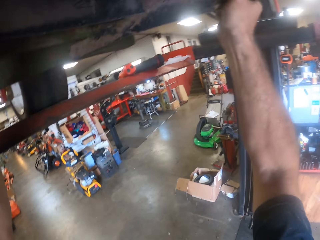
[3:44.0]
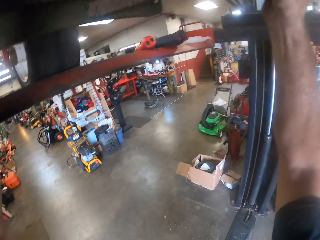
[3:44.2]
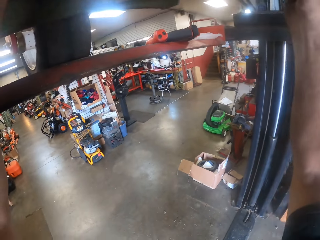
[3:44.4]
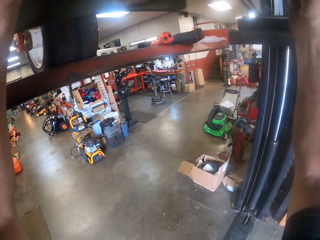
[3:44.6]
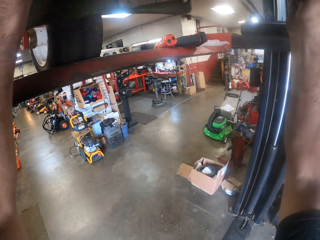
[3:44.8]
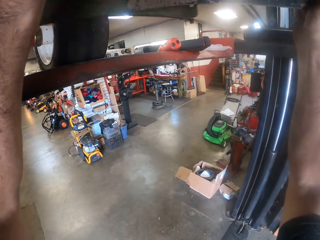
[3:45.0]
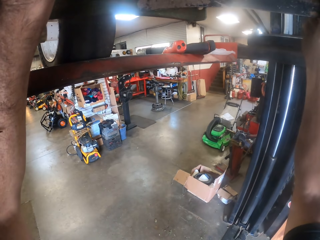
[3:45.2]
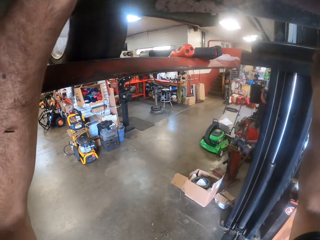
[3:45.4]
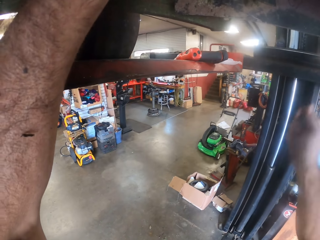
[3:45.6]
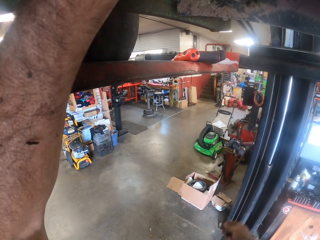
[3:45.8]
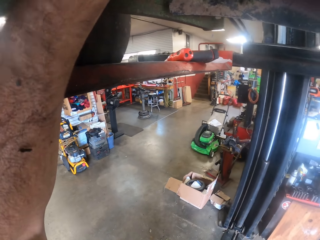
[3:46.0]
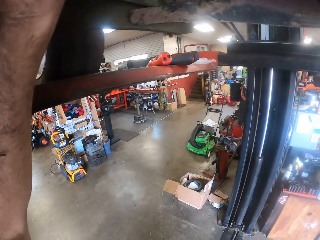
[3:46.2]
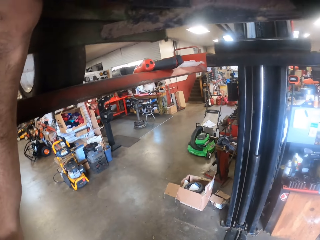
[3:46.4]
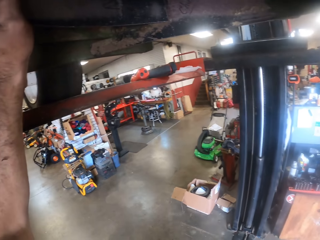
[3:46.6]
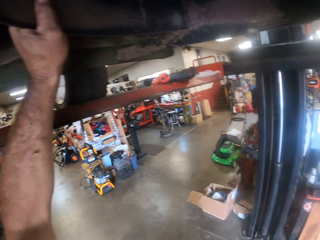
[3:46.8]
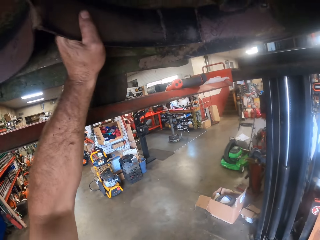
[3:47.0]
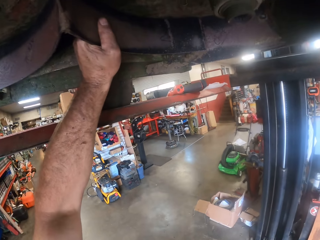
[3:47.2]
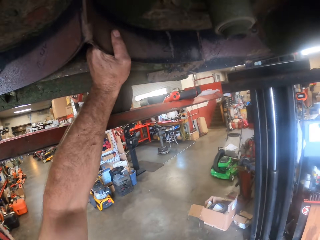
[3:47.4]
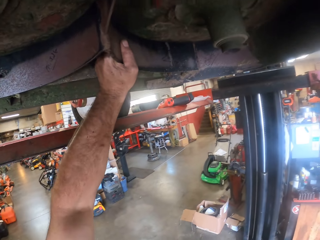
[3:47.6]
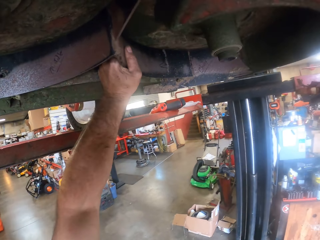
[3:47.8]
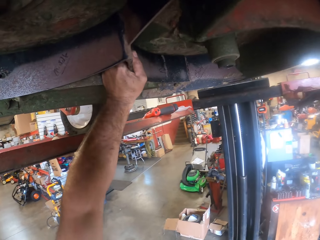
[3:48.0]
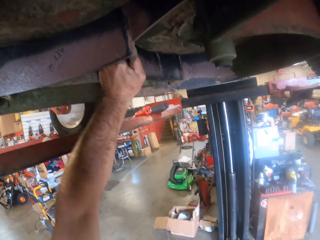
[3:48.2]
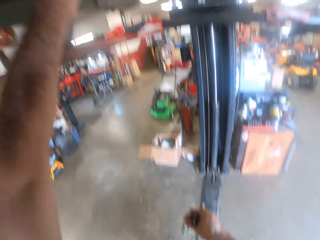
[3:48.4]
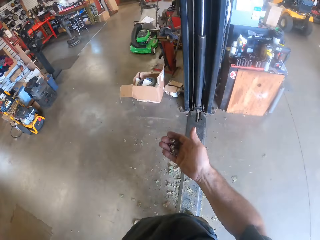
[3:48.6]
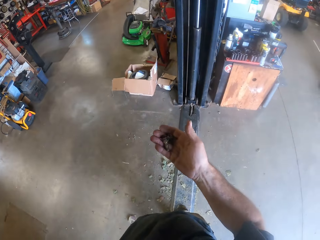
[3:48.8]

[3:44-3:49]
The camera wearer removes his right hand from underneath the lawn mower. He holds the spare in place.

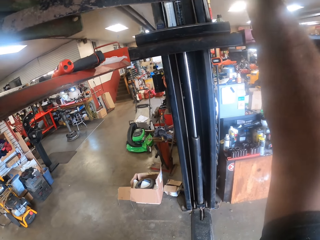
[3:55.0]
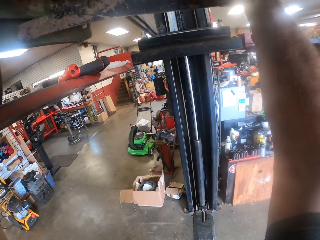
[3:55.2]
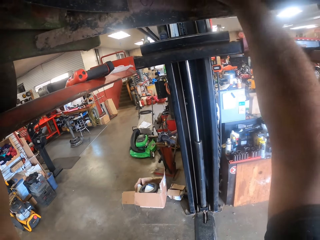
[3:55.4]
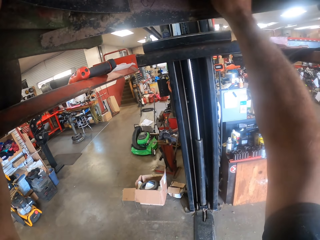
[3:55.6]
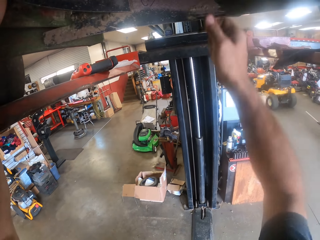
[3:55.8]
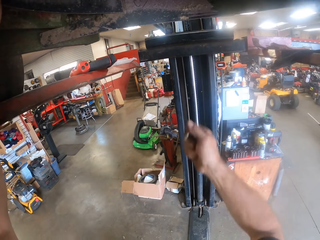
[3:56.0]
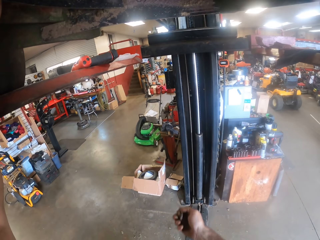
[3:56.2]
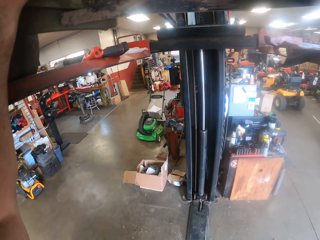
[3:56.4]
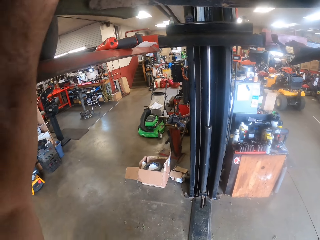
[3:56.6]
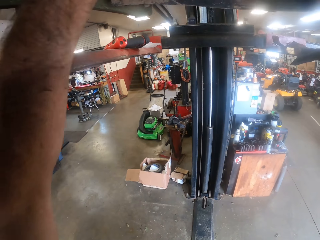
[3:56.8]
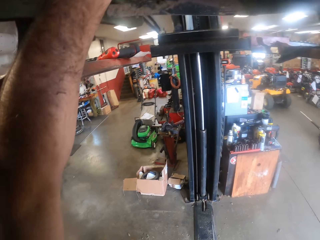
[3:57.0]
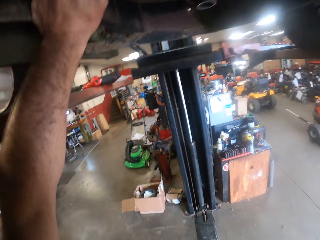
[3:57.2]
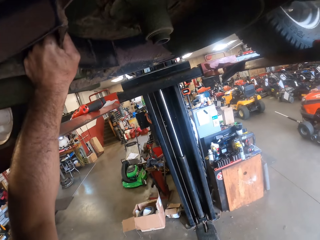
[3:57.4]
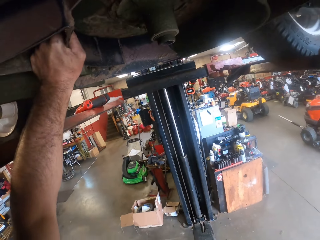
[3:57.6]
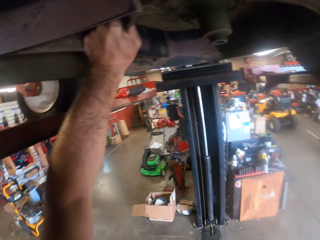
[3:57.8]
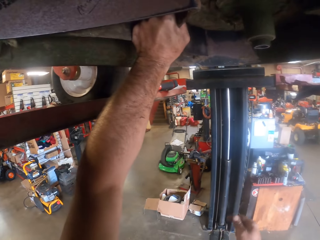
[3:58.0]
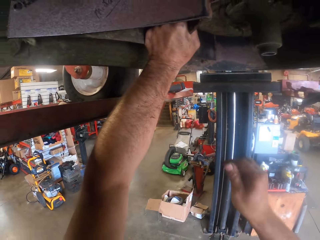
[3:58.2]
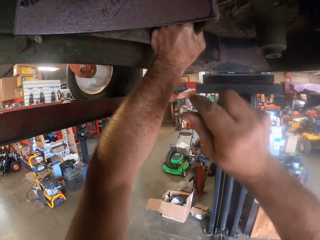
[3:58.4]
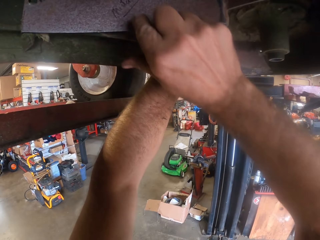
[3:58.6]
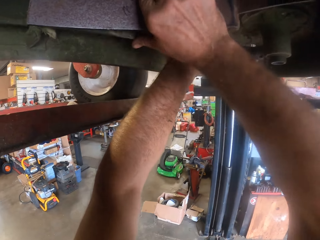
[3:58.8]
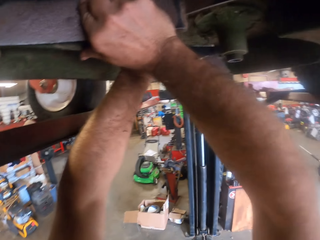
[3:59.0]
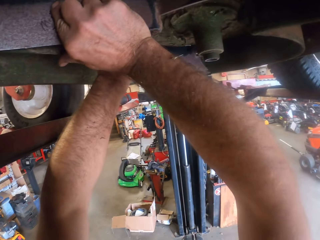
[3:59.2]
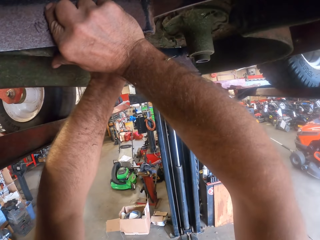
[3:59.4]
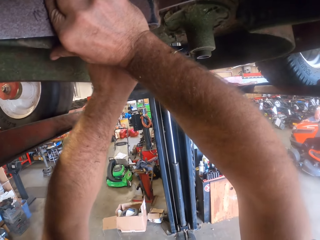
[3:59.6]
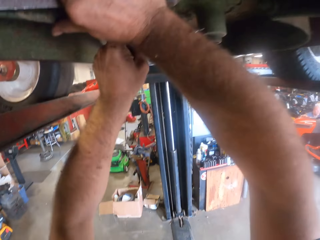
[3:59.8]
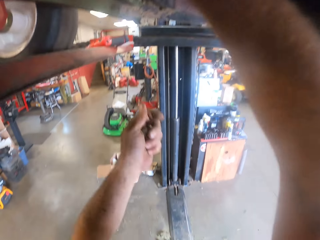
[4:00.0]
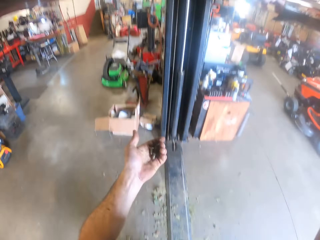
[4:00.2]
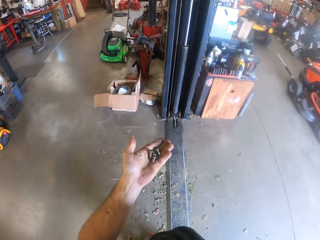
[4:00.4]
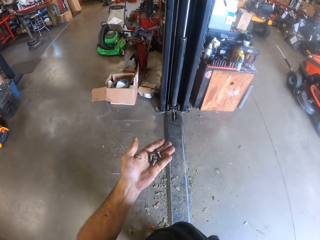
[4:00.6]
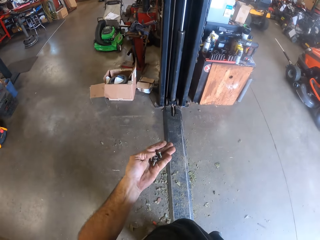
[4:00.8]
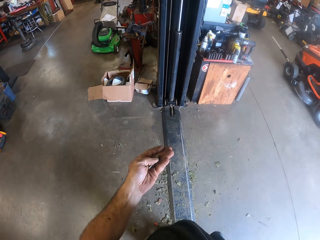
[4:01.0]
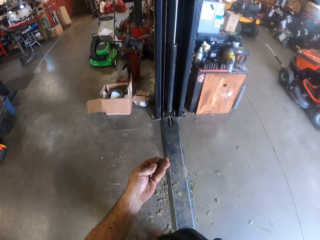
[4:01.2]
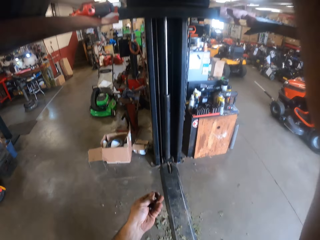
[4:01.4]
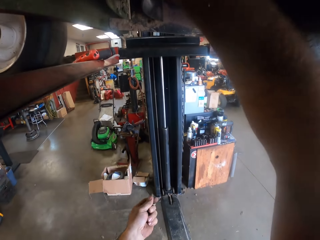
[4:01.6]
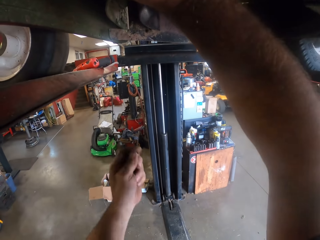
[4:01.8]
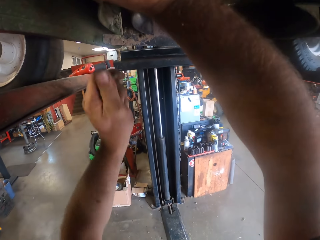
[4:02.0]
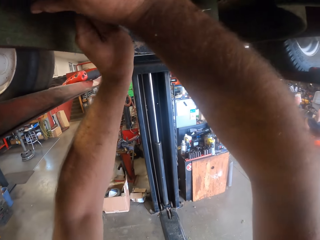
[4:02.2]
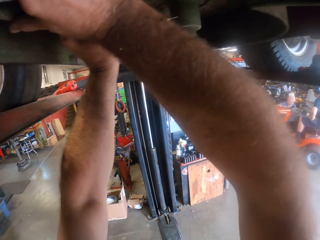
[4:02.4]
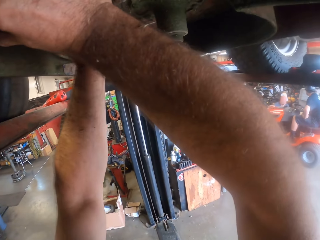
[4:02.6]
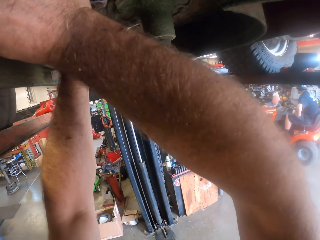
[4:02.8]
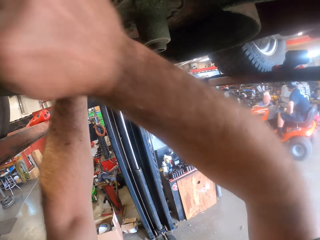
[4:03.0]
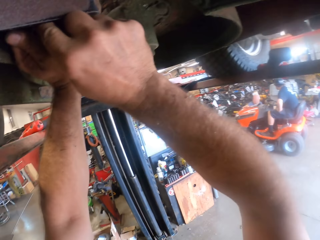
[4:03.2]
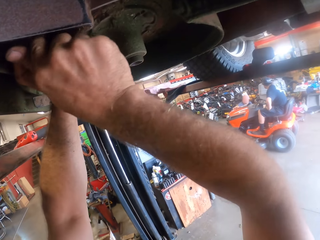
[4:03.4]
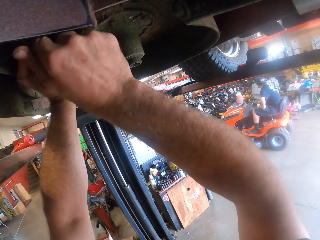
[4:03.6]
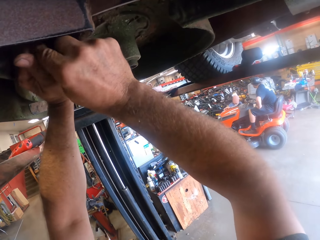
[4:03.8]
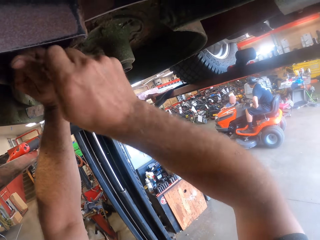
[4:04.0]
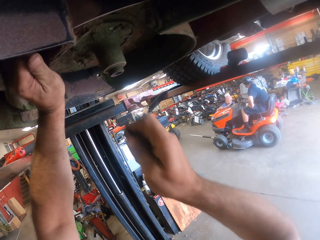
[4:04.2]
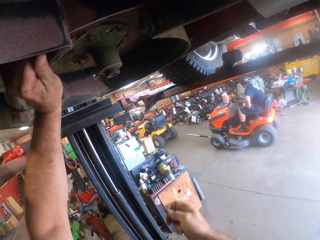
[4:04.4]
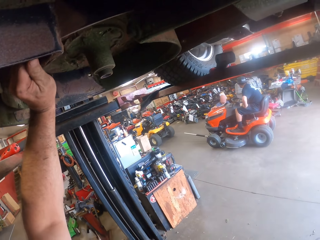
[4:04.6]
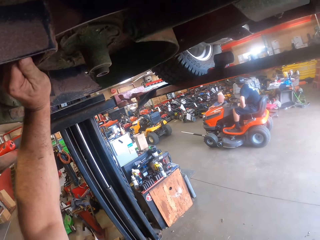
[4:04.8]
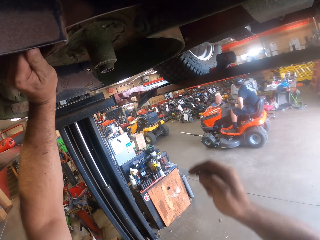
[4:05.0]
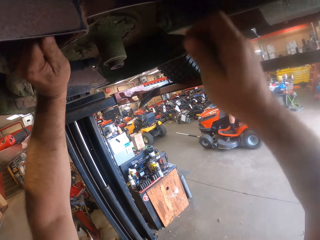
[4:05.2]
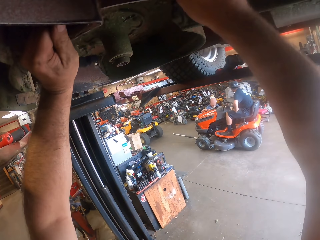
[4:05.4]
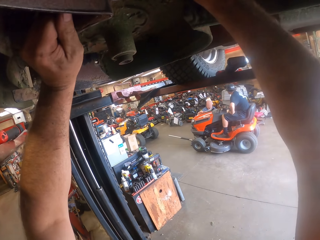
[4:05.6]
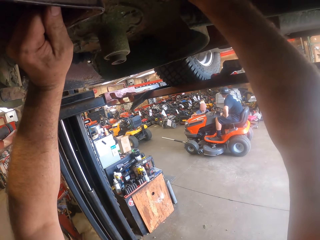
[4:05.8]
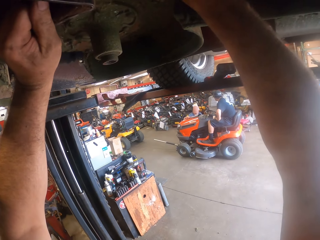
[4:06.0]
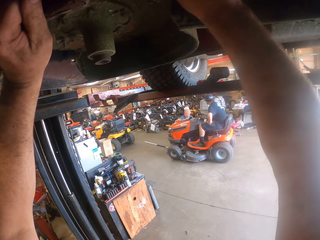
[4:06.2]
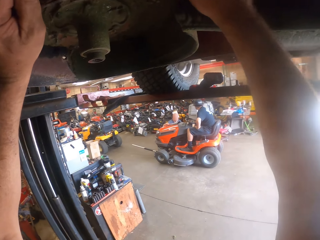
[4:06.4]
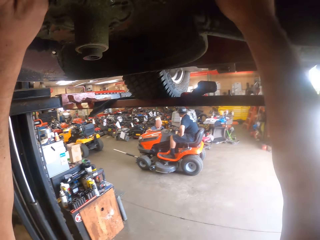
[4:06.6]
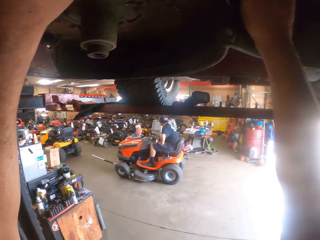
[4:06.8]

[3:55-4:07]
The camera wearer removes his right hand from underneath the lawn mower. He holds the part in place with both hands. He removes his left hand from underneath the lawn mower. He holds nuts and bolts in hand. He attaches a bolt to the part with his left hand. He holds the part in place with both hands. He removes his right hand from underneath the lawn mower. He attaches a bolt to the part with his right hand.

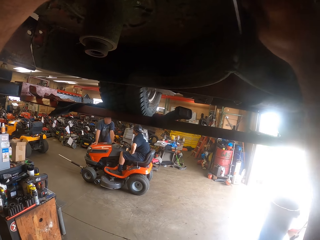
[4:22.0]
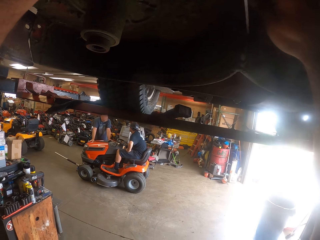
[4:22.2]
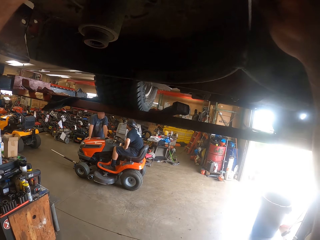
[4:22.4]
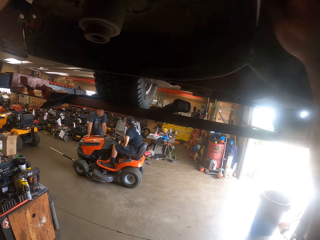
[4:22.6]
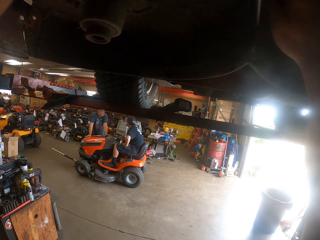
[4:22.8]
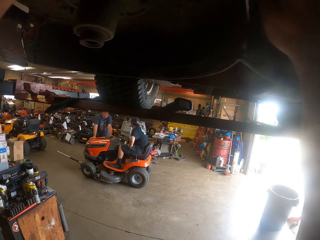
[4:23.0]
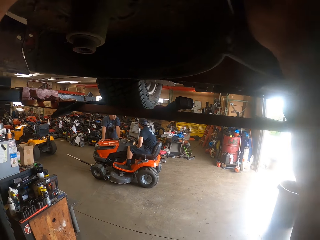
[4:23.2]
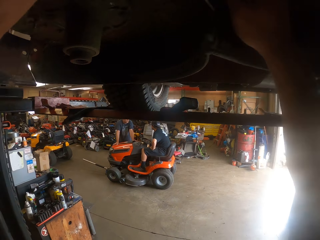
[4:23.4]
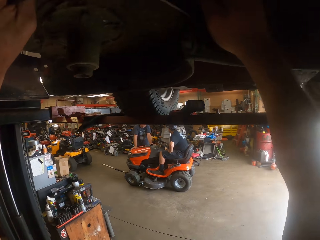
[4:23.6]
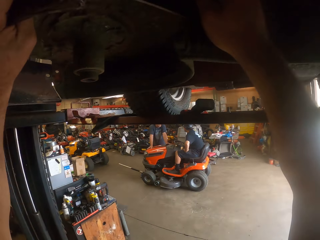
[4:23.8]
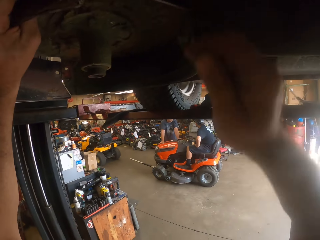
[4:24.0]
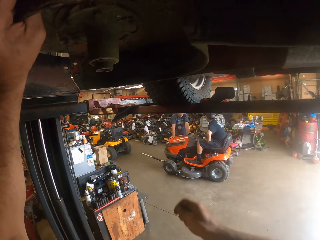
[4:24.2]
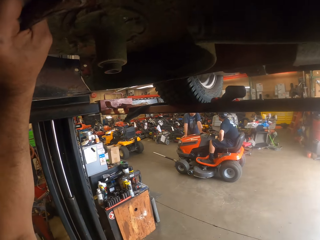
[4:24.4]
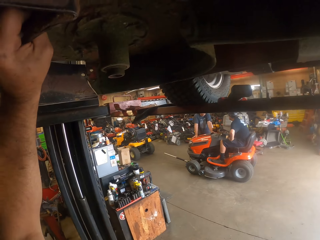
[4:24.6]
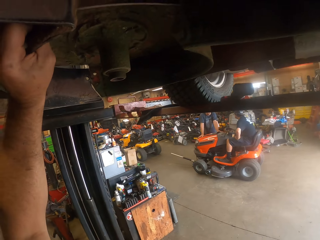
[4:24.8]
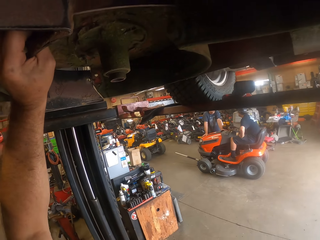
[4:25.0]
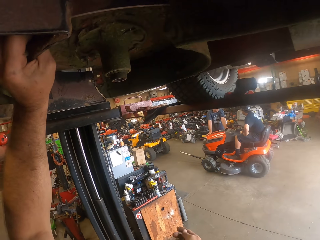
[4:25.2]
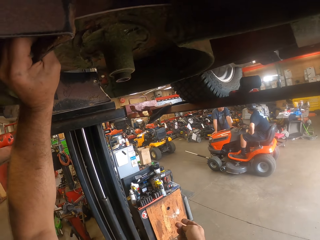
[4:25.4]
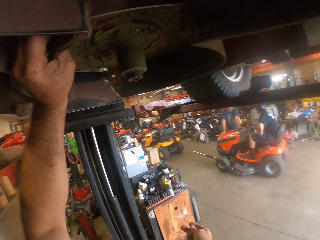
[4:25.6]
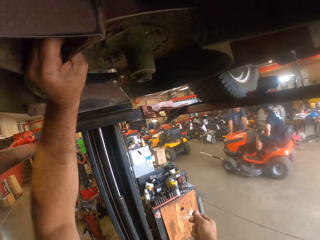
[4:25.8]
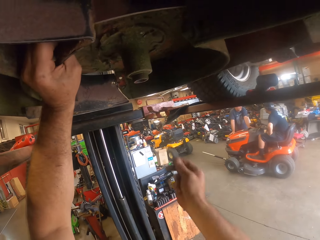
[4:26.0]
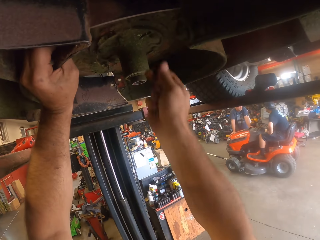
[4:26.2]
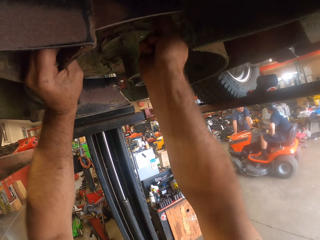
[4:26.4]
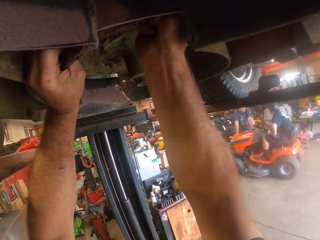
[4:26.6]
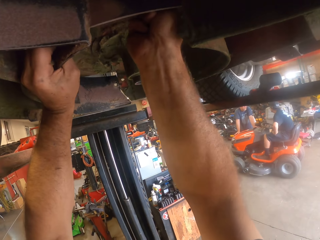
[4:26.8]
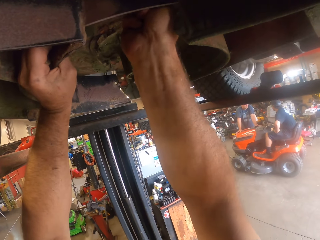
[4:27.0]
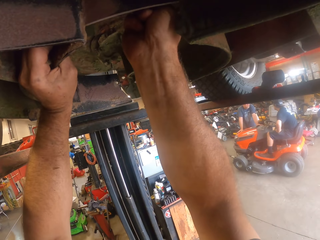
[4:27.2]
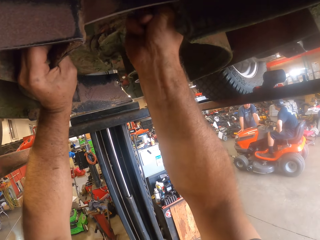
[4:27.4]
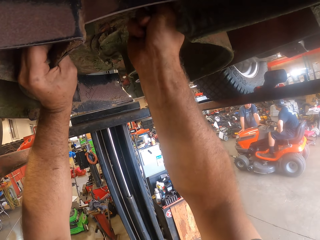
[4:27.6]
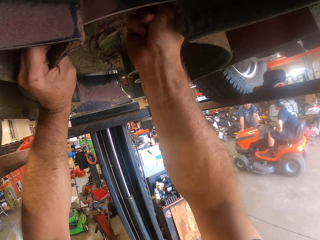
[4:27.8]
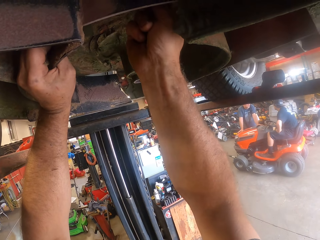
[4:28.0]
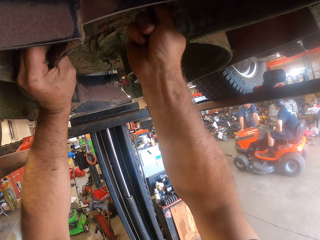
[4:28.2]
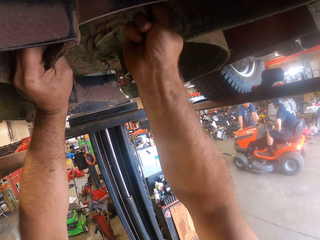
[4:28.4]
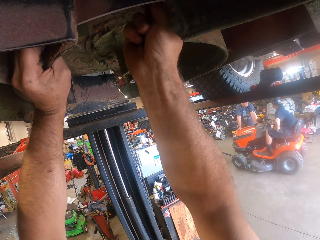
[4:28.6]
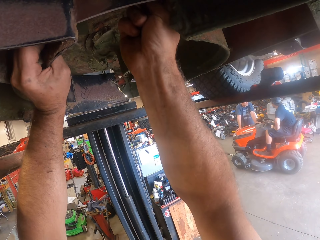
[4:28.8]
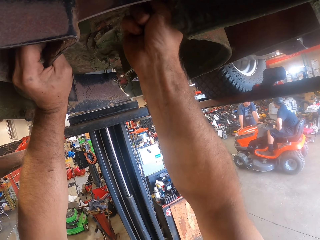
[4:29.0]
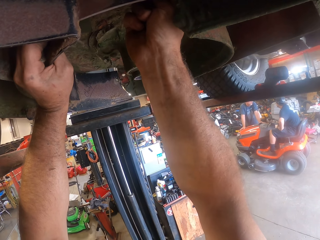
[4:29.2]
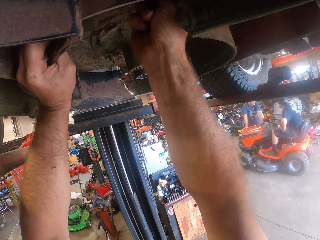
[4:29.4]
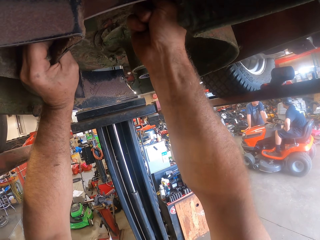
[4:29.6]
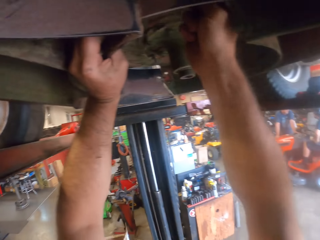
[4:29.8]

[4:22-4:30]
The camera wearer removes his right hand from underneath the lawn mower. He holds the spare in place. He attaches a bolt to the part with his right hand. He fixes the spare.
